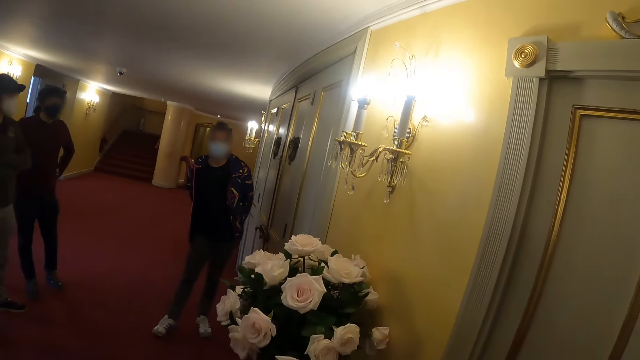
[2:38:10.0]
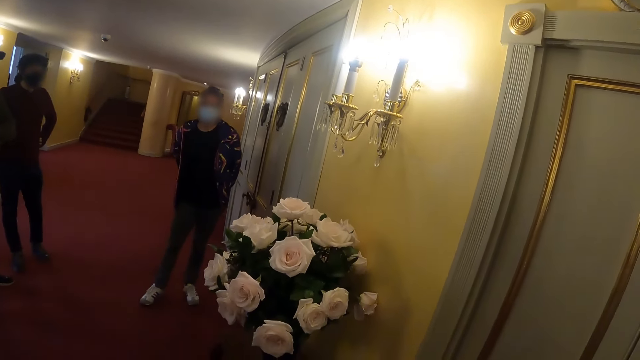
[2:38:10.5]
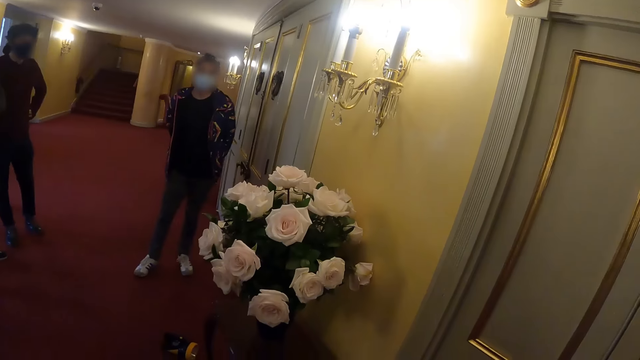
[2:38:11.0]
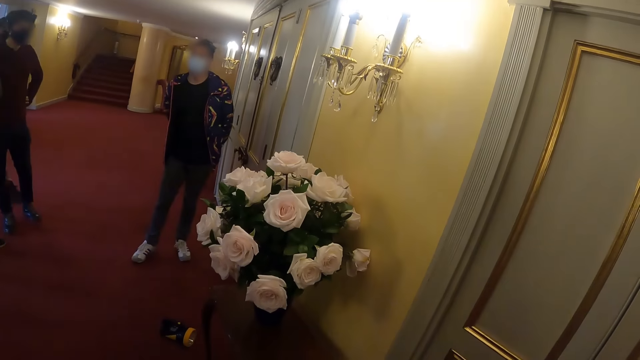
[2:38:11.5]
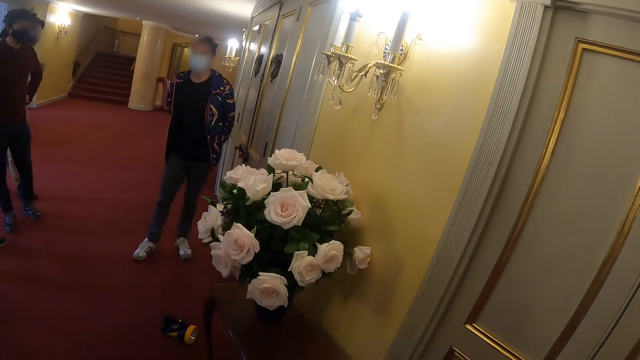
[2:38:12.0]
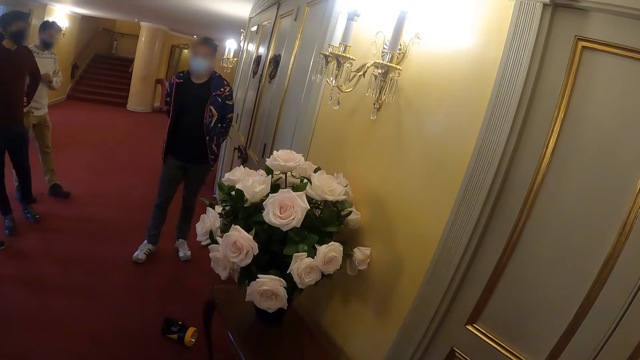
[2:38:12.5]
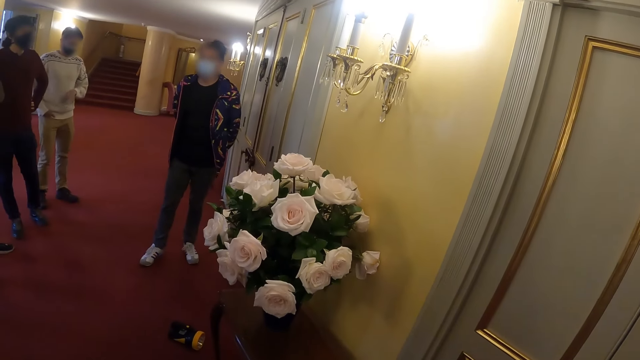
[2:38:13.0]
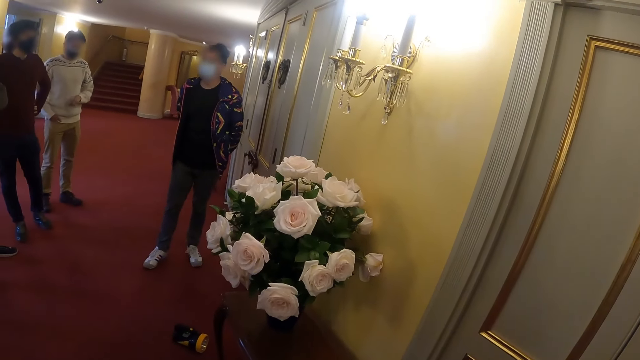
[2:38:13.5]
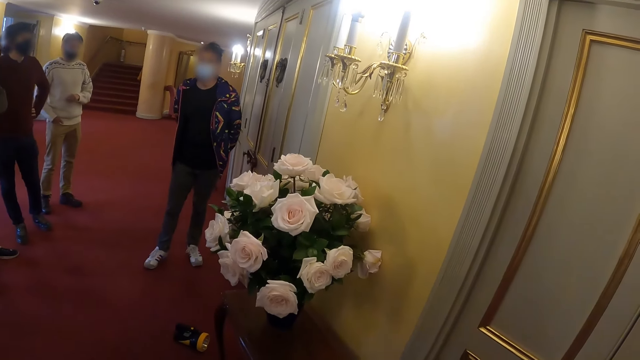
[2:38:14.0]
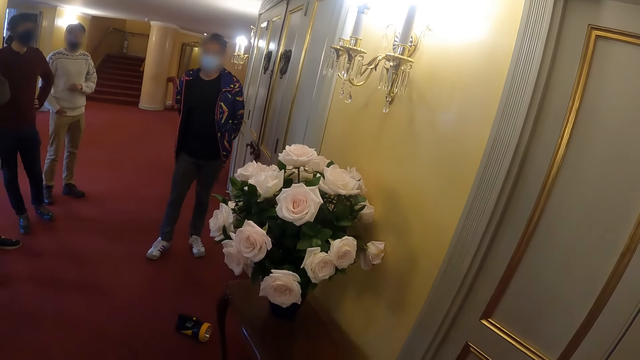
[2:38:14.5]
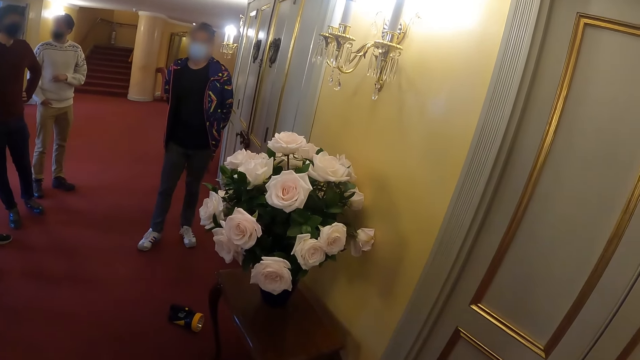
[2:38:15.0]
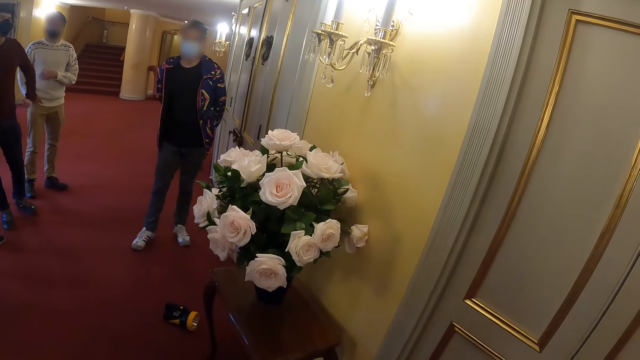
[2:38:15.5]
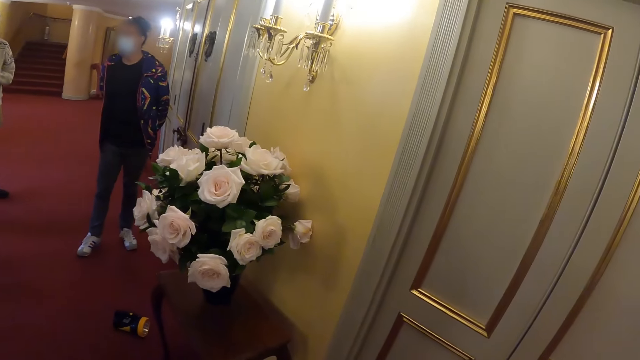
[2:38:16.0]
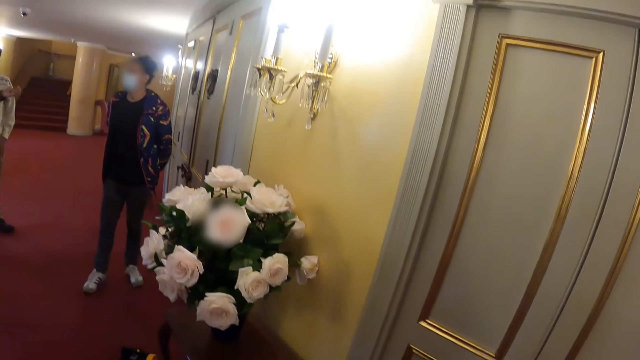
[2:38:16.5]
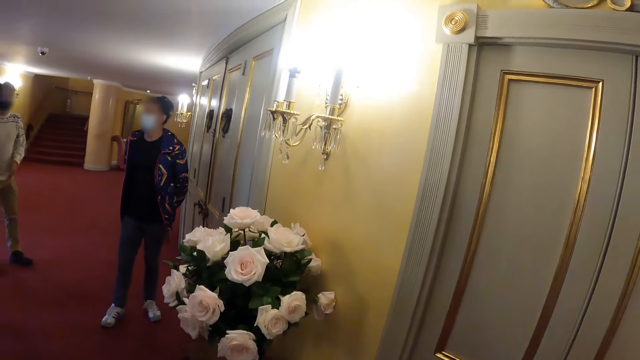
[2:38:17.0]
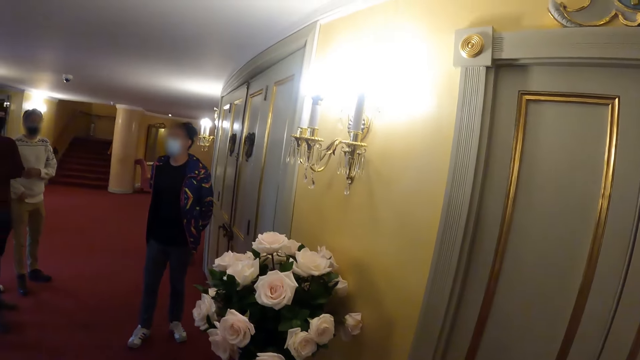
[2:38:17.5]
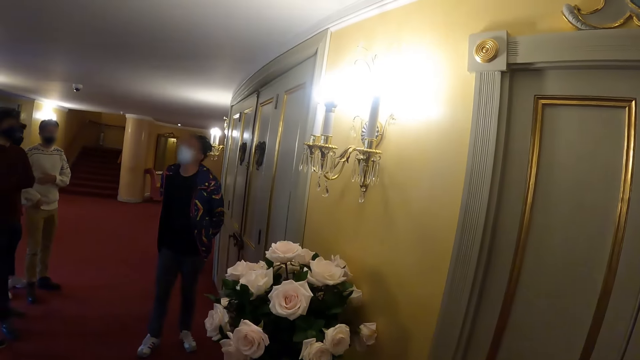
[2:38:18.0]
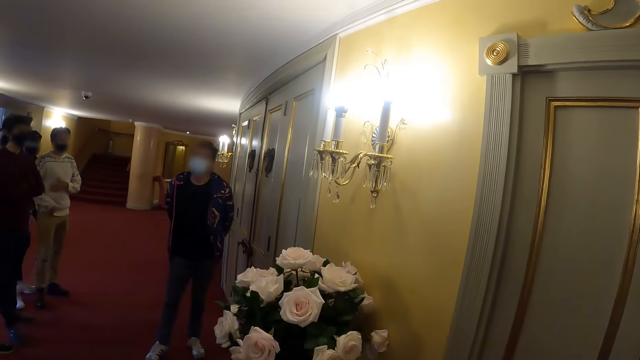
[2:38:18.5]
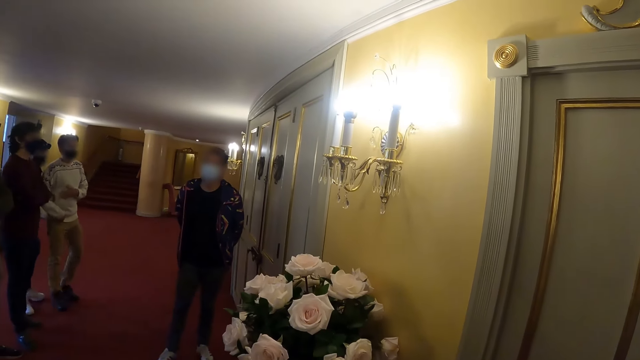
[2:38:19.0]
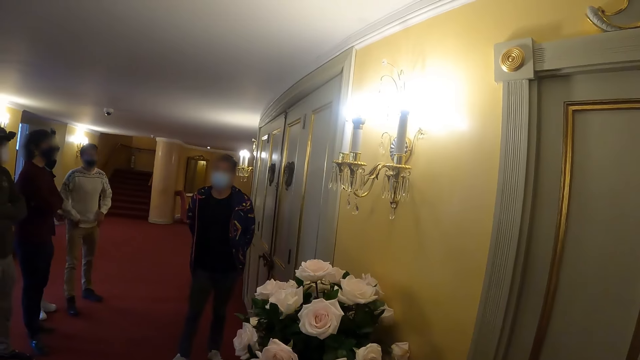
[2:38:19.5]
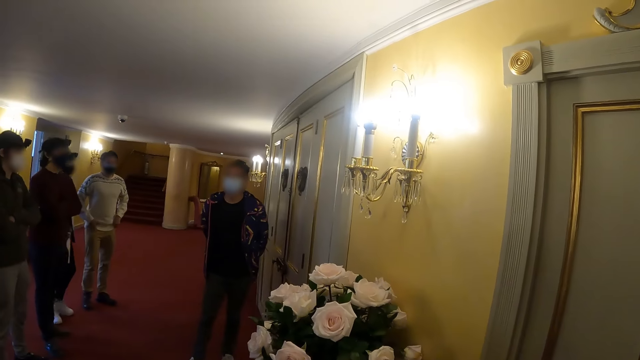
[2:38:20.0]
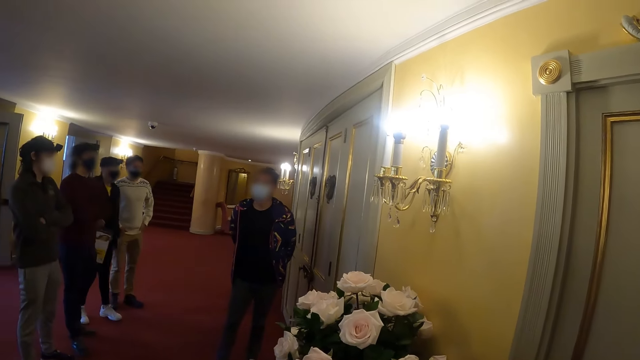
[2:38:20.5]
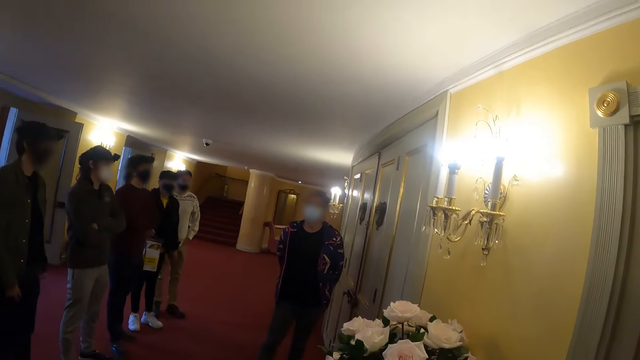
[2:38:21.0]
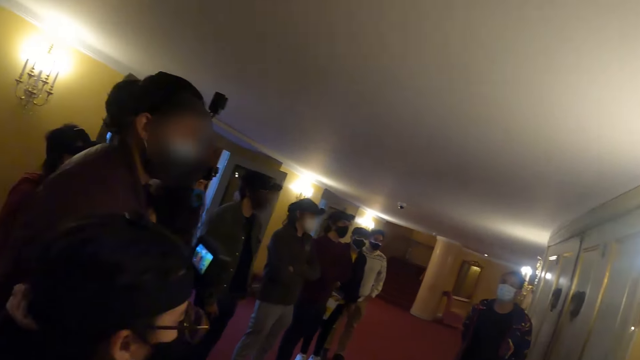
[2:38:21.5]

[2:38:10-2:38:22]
The camera wearer looks around the room. A person stares in the room.

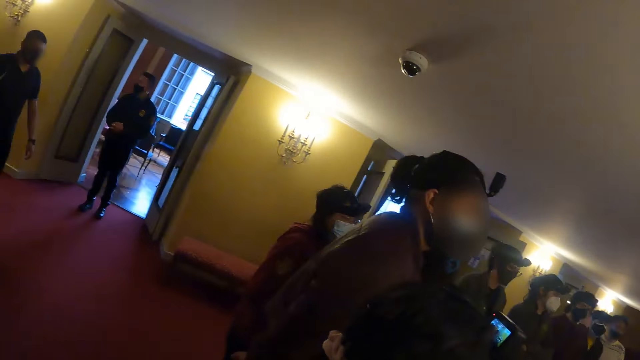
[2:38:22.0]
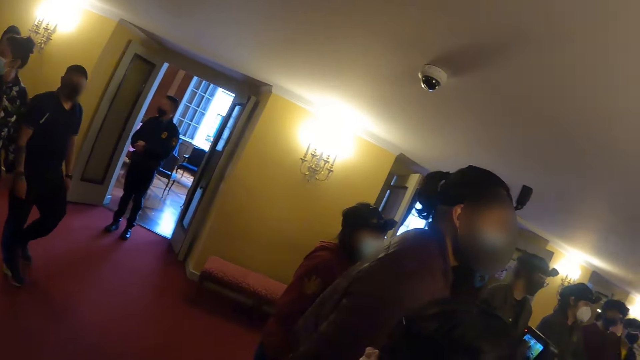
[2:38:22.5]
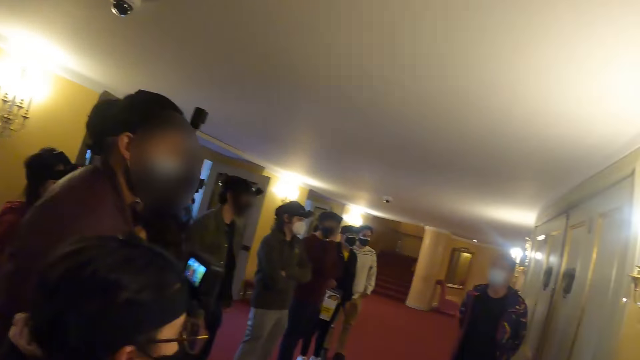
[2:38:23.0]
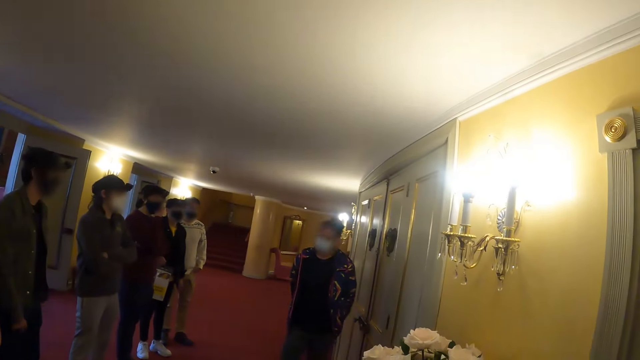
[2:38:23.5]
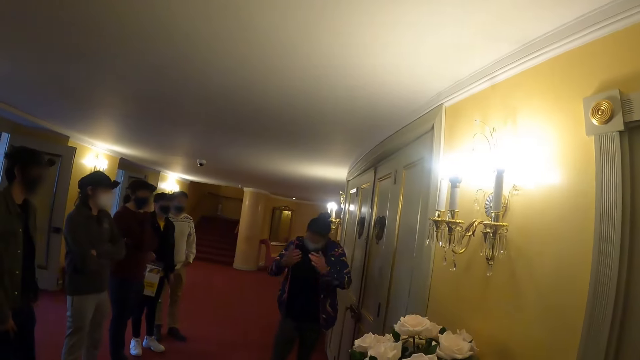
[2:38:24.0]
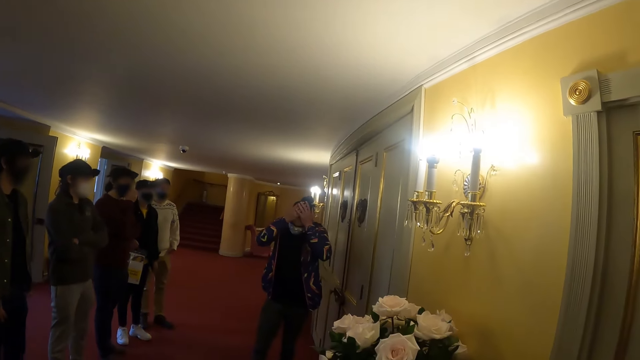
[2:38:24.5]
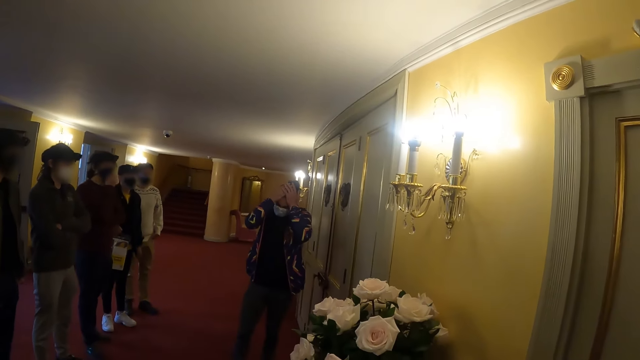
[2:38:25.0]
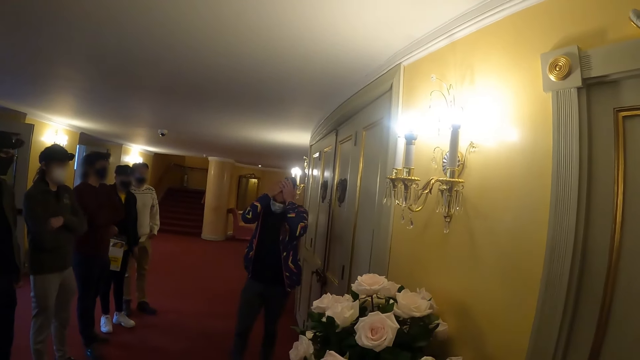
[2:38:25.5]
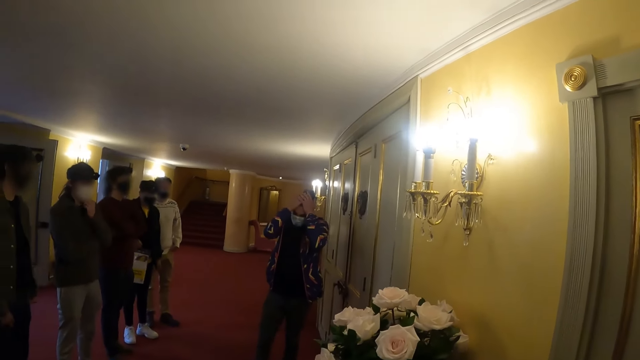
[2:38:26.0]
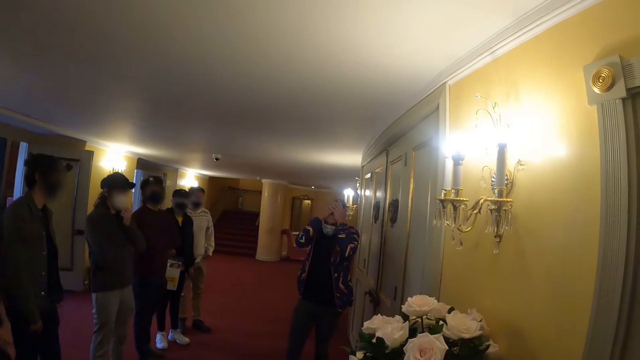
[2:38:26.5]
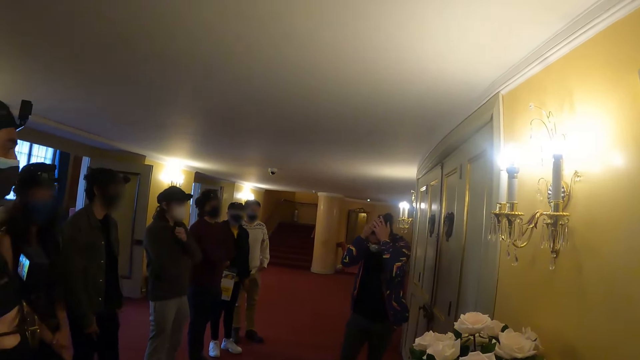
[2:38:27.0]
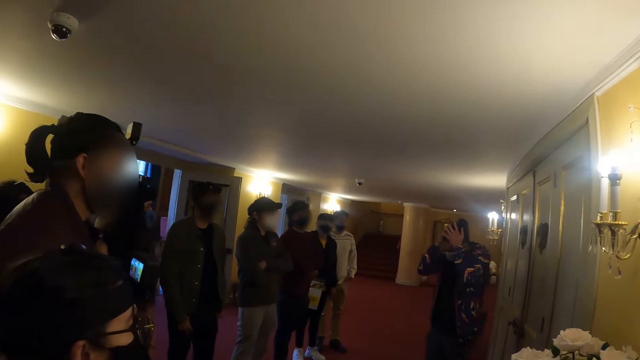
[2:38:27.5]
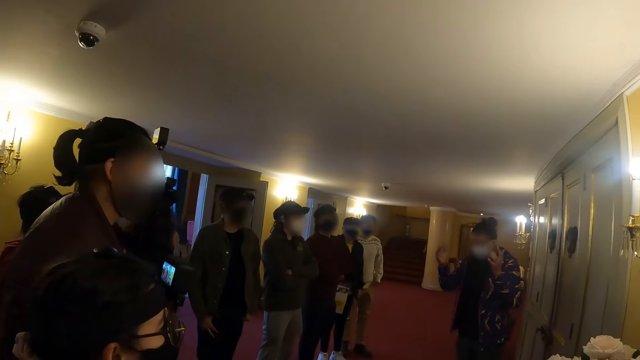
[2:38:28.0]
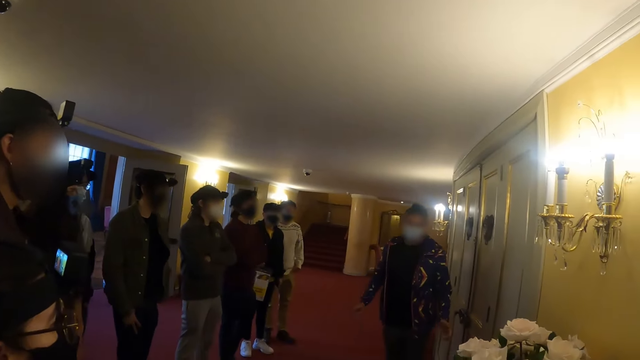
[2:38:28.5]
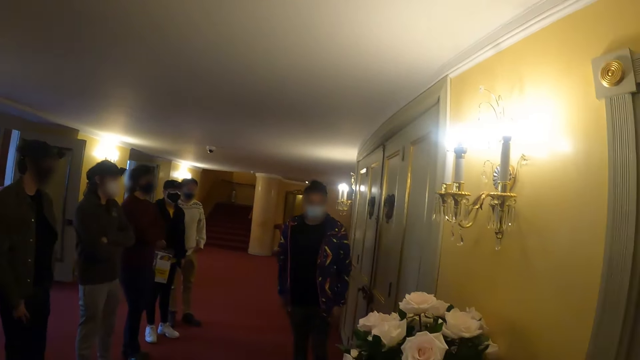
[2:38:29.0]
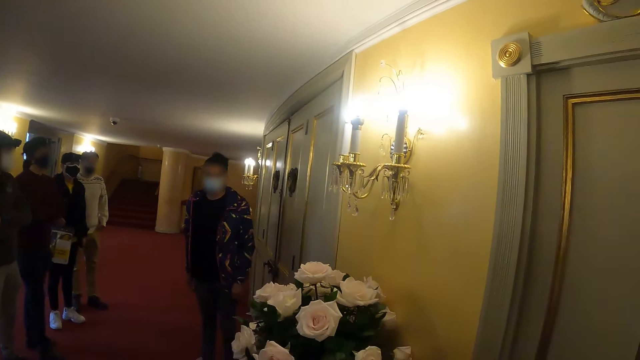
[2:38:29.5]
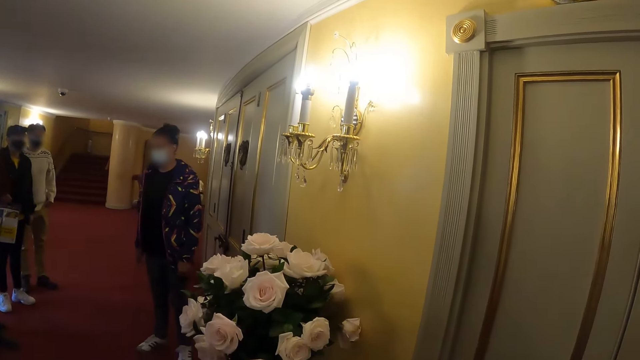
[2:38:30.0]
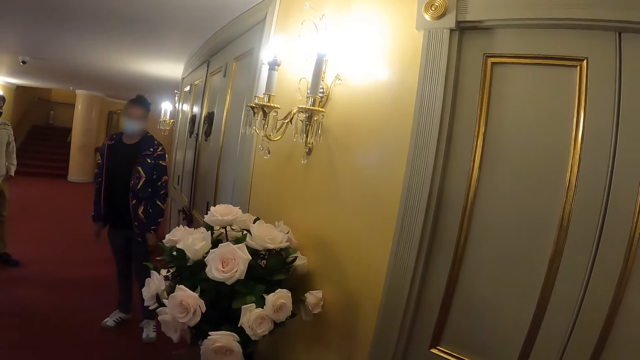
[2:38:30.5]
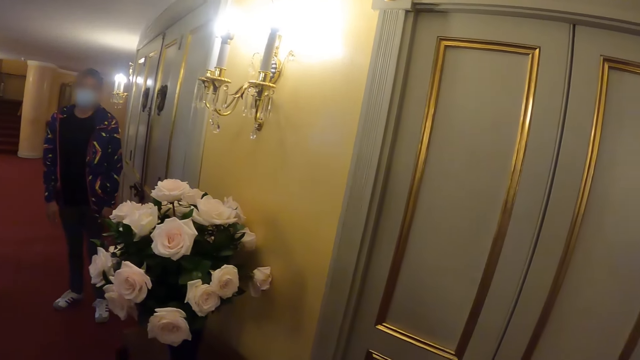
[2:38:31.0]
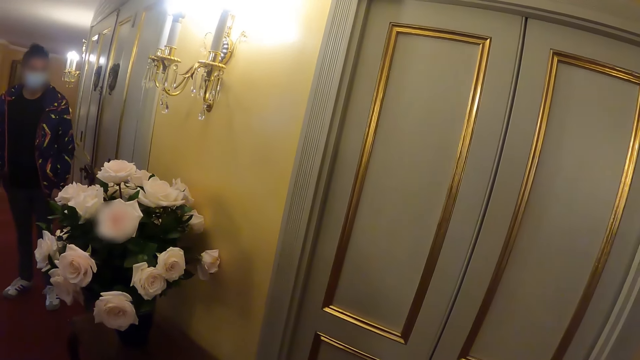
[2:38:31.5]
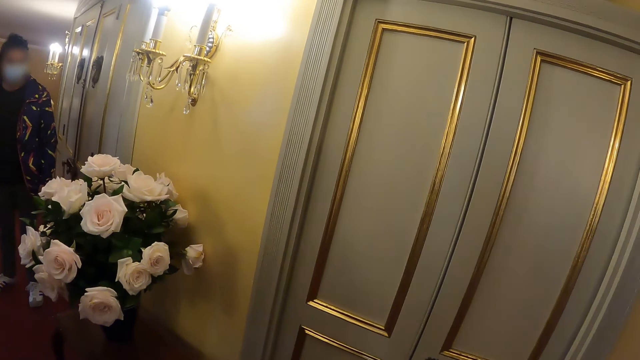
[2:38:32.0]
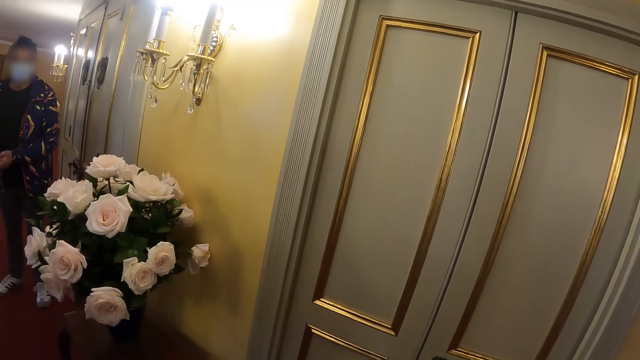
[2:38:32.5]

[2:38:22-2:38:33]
A person puts both hands on the head.
